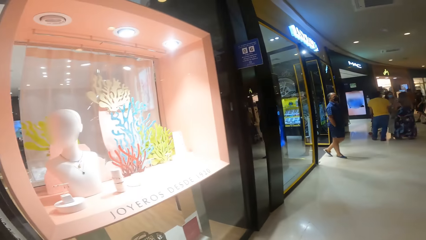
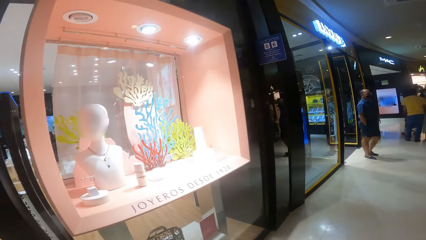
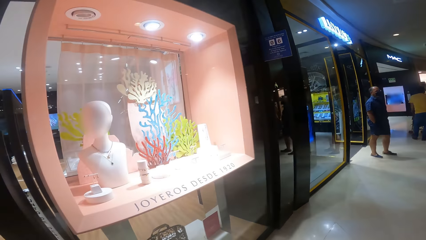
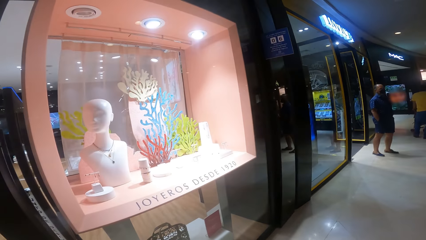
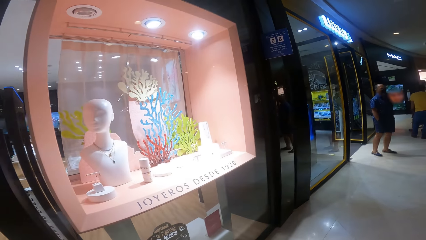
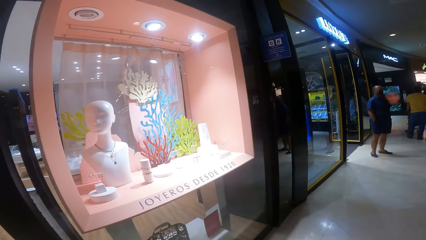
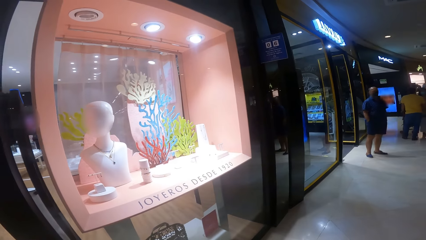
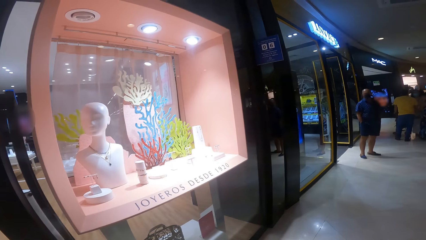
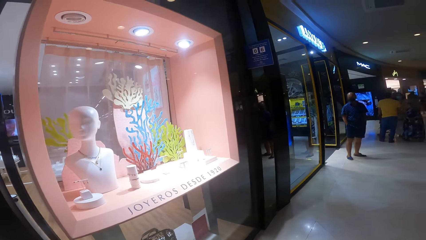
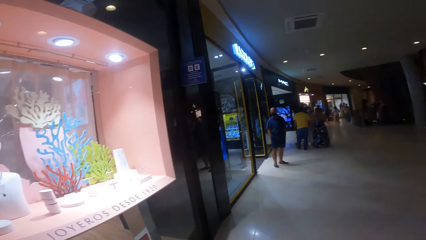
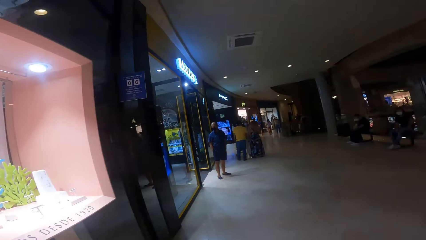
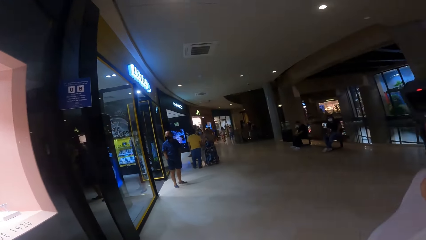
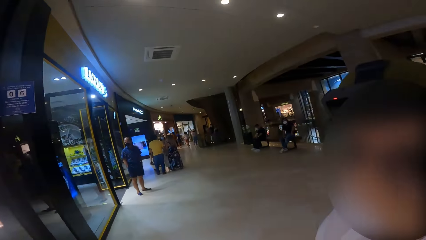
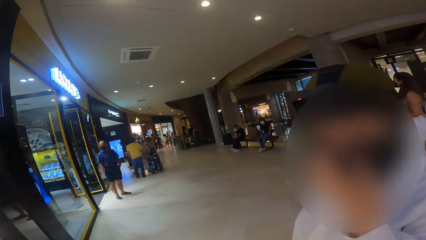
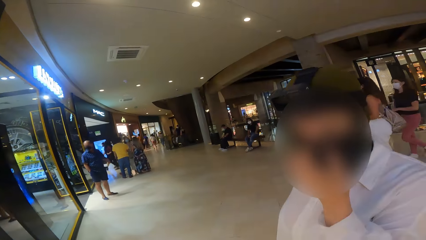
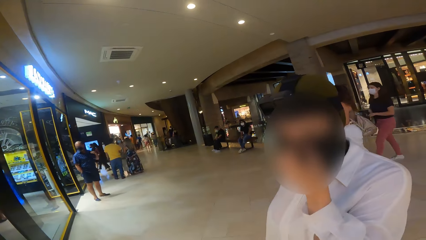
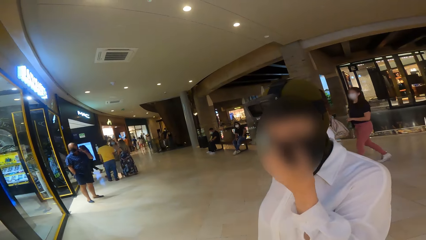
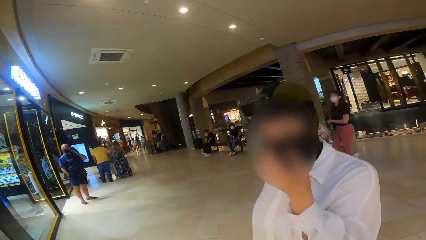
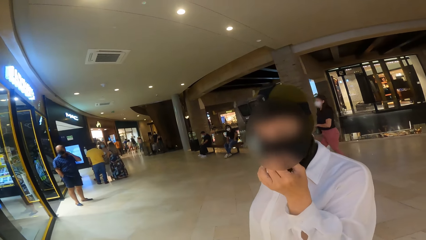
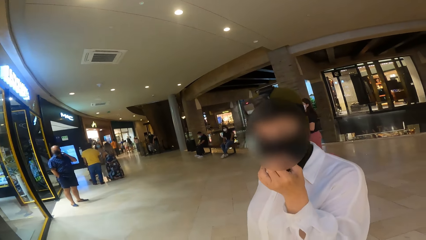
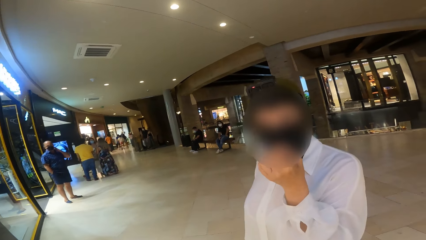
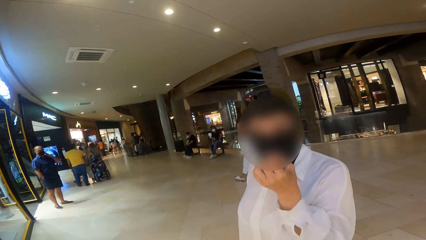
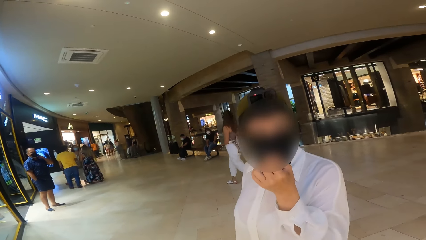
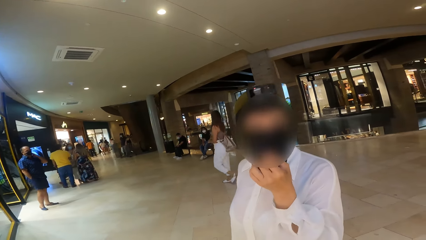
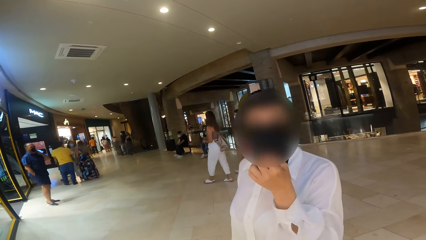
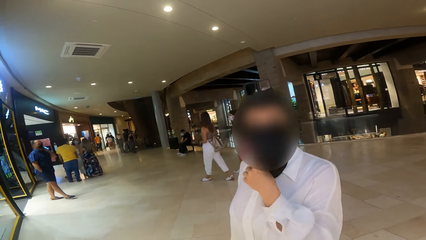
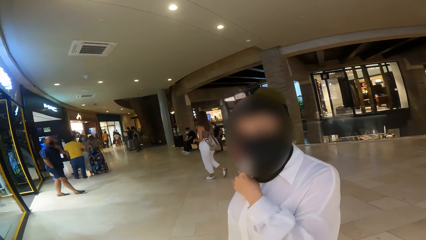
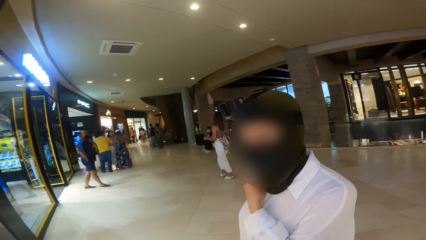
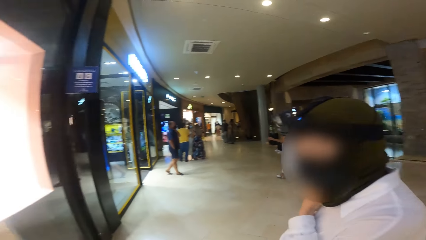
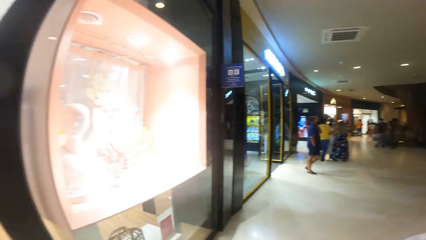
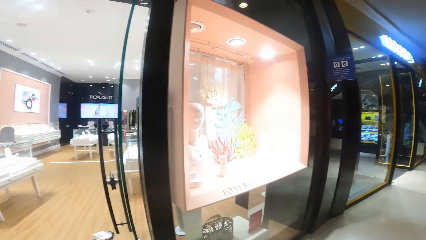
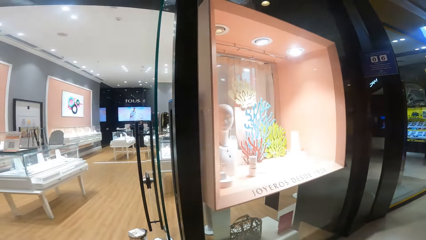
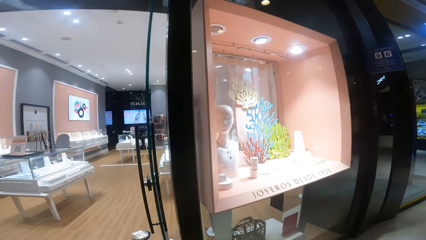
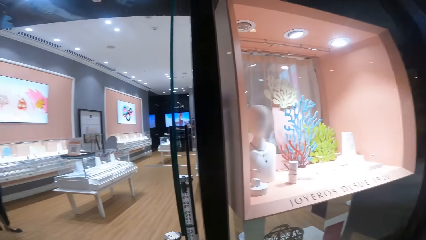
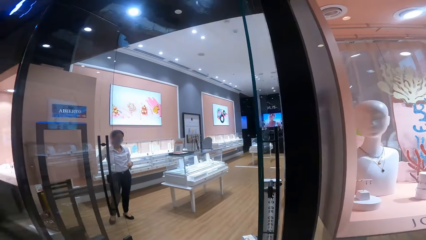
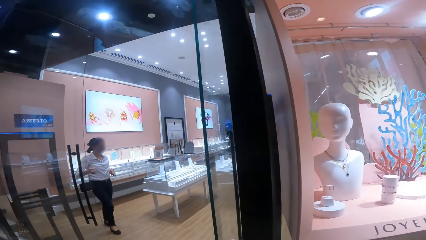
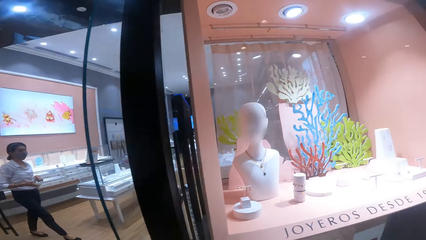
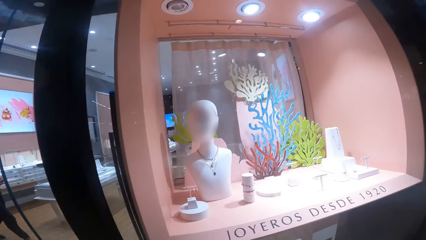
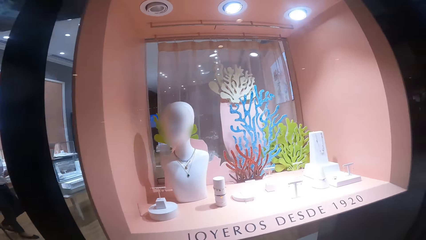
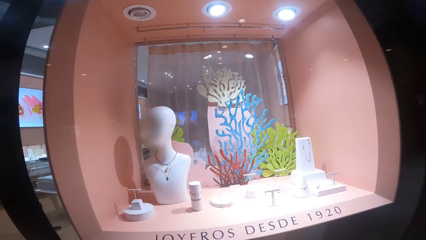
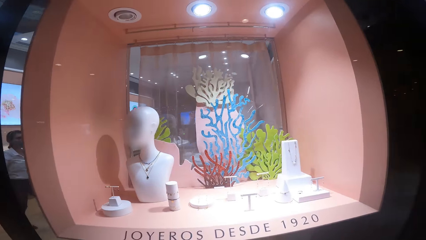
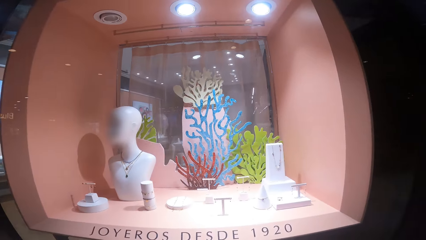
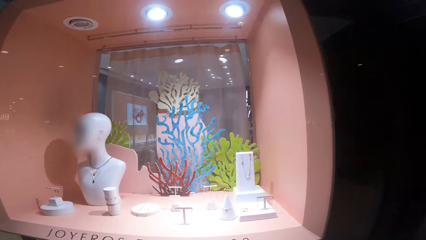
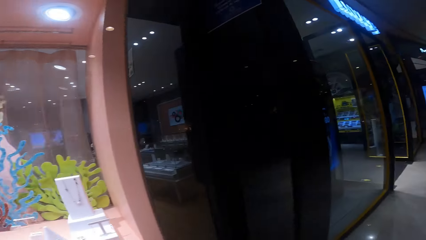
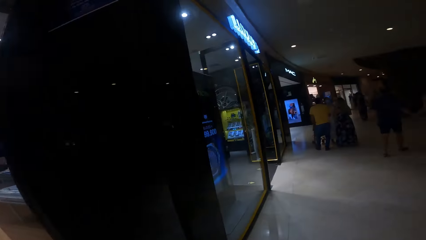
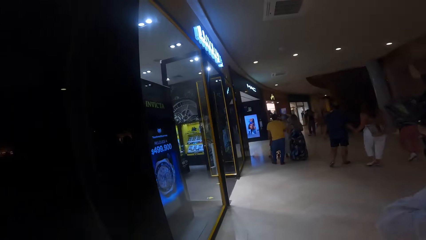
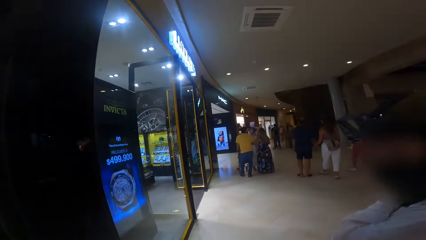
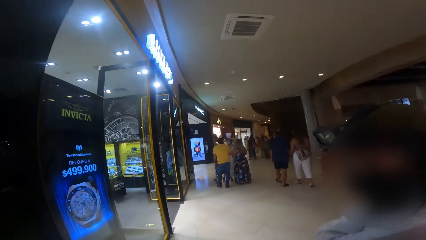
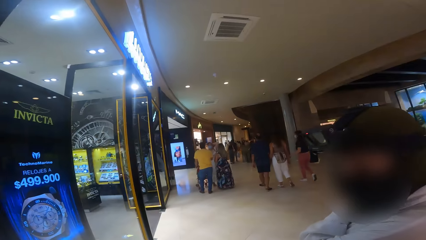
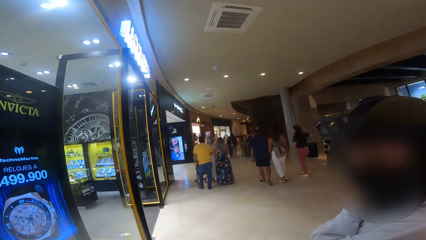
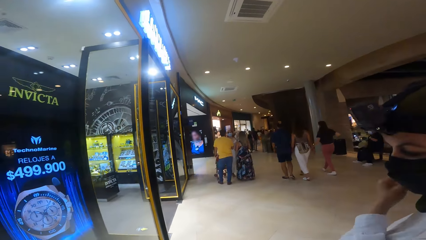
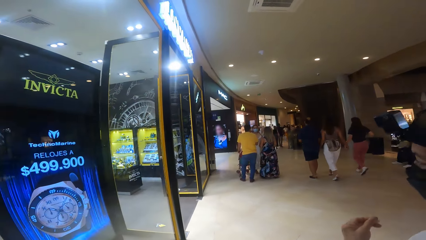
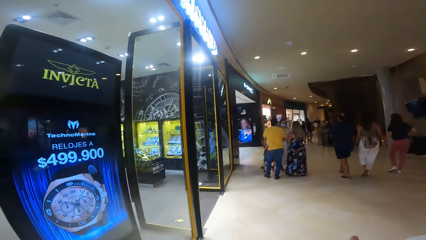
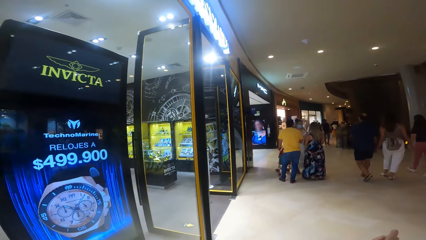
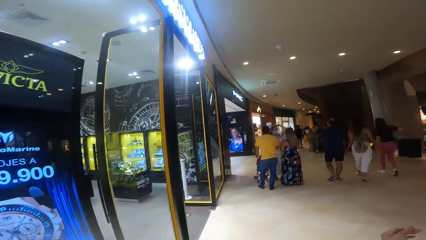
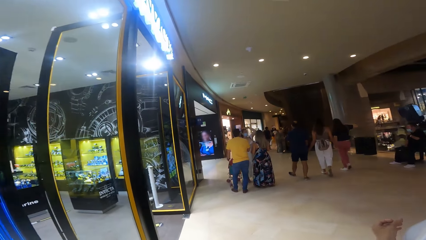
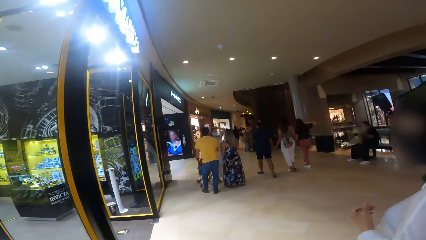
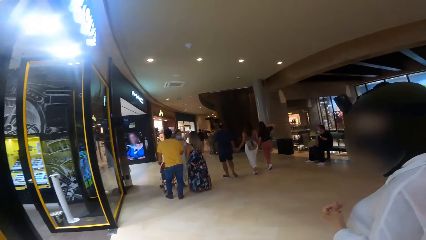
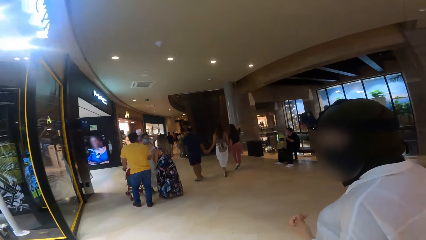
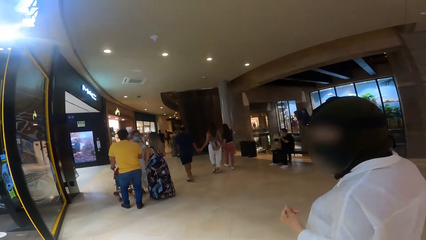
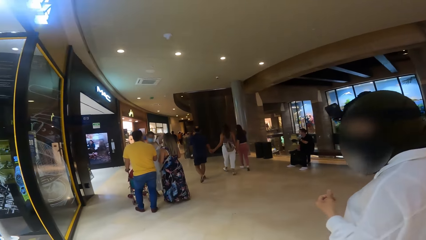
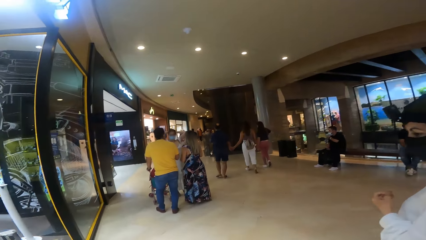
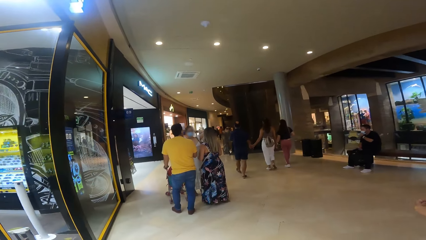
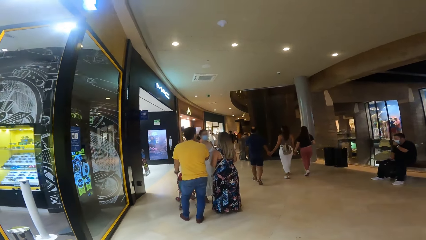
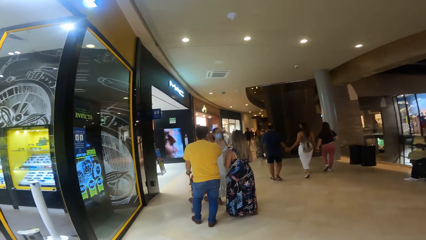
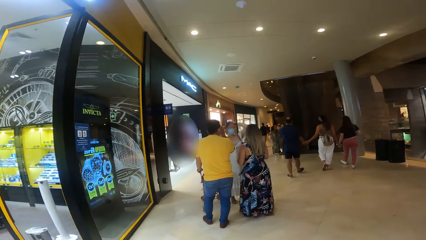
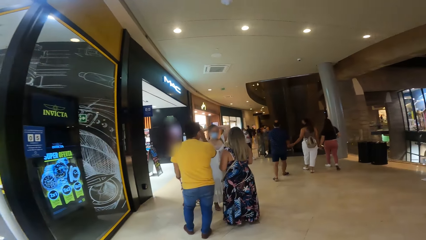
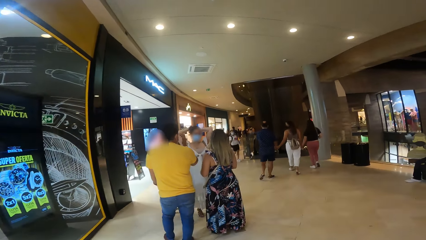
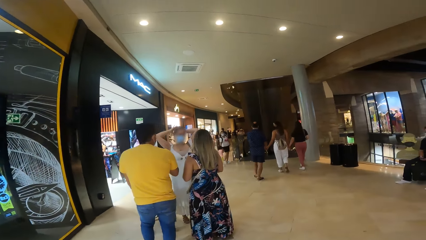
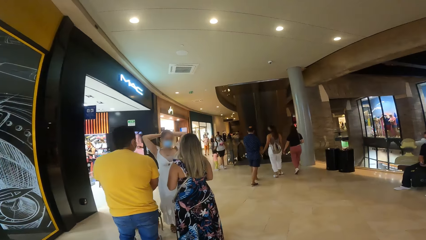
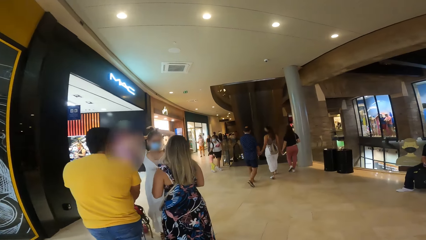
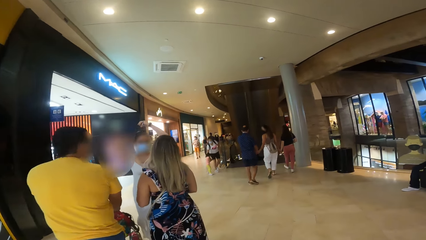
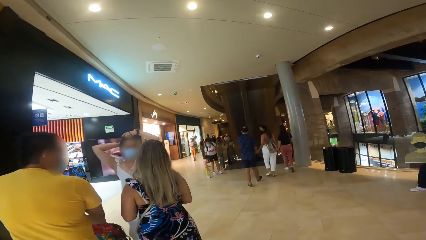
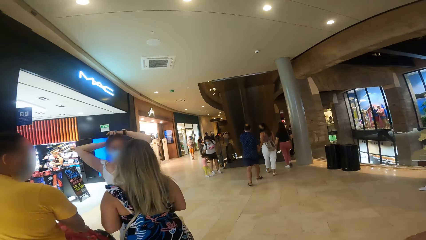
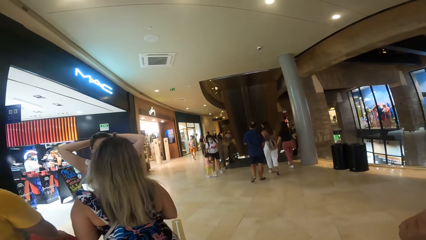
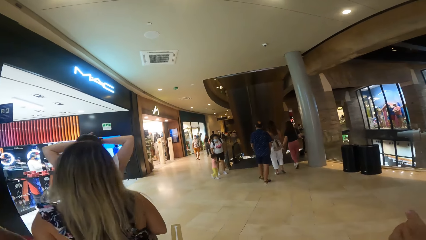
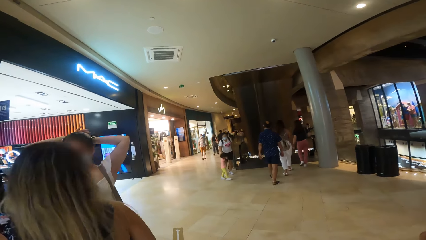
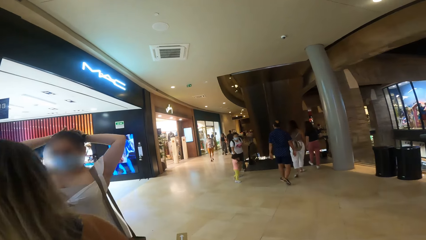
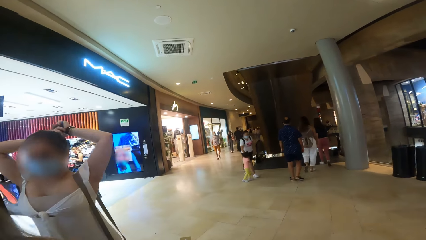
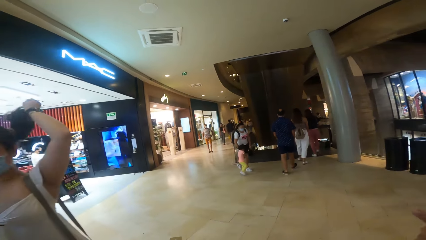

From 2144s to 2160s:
The camera wearer looks around. The woman adjusts the facemask on her face with her left hand. The camera wearer interacts with the woman. The attendant walks towards the show glass in the store. The camera wearer walks along the hallway. The woman walks along the hallway.
